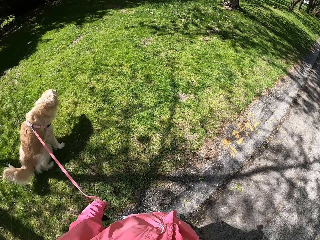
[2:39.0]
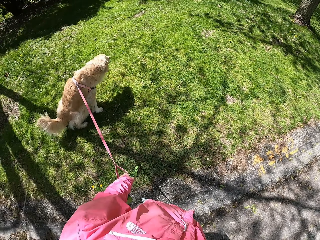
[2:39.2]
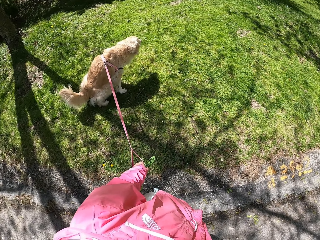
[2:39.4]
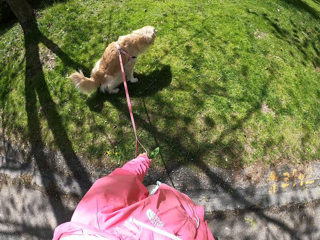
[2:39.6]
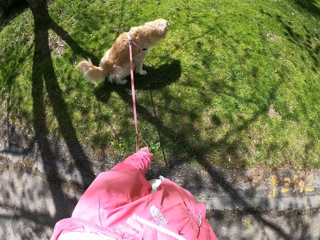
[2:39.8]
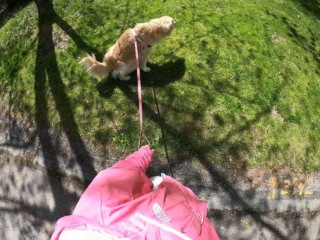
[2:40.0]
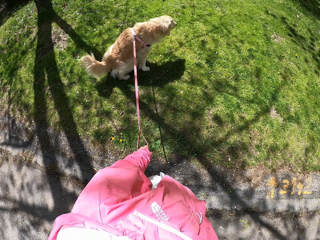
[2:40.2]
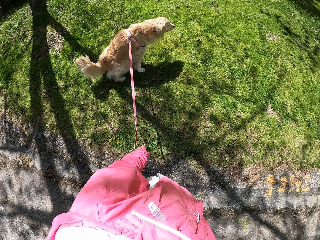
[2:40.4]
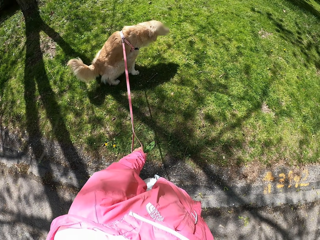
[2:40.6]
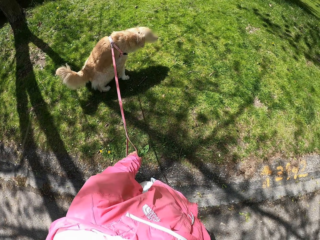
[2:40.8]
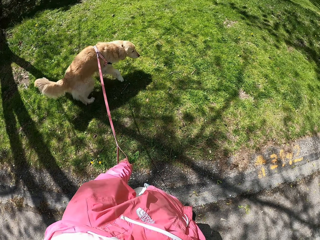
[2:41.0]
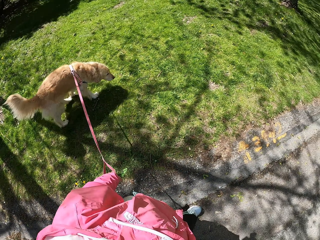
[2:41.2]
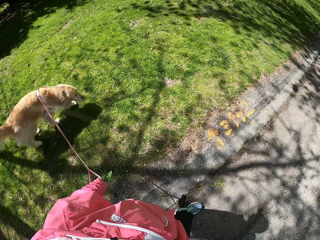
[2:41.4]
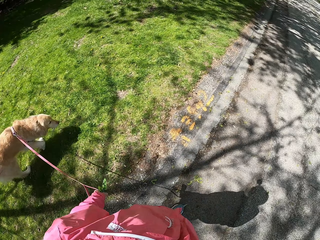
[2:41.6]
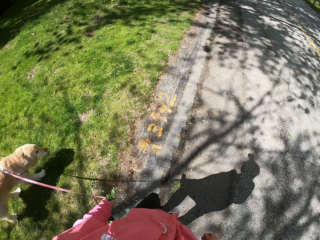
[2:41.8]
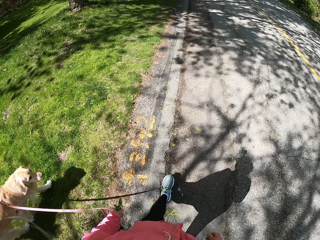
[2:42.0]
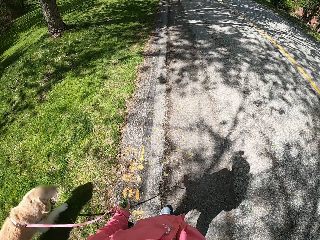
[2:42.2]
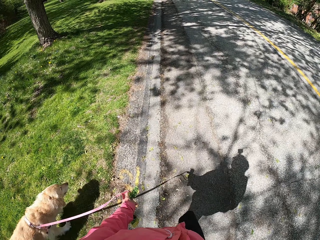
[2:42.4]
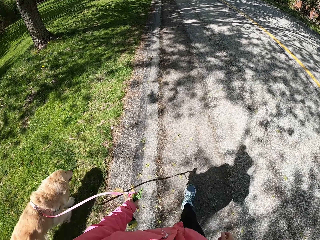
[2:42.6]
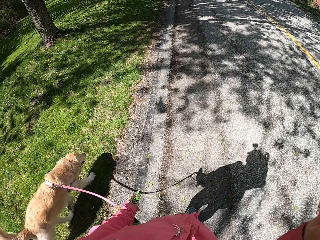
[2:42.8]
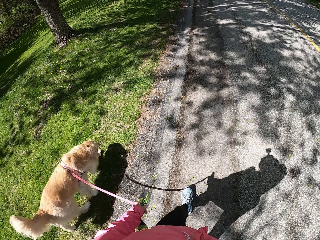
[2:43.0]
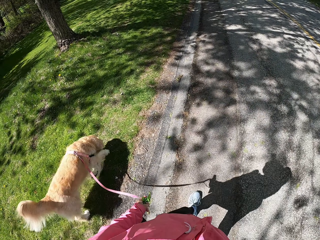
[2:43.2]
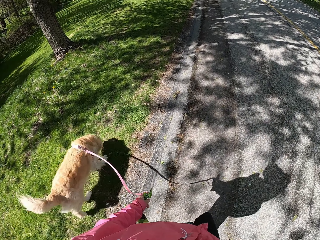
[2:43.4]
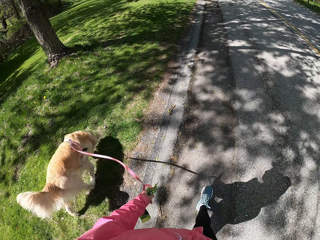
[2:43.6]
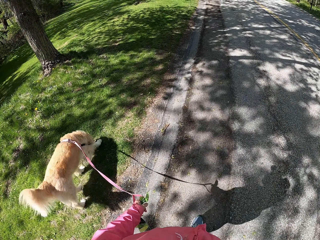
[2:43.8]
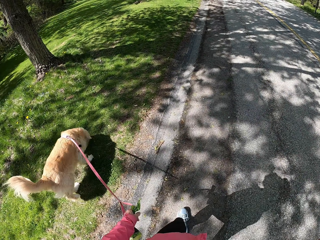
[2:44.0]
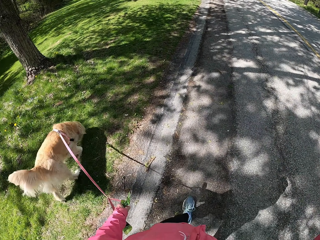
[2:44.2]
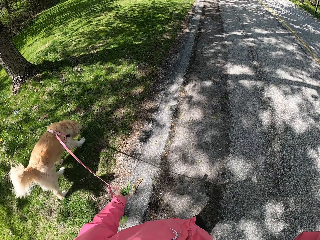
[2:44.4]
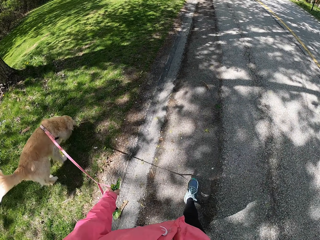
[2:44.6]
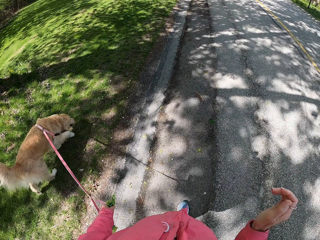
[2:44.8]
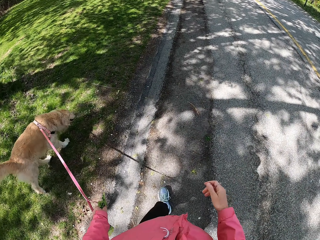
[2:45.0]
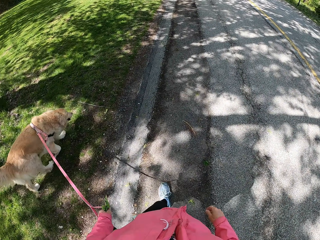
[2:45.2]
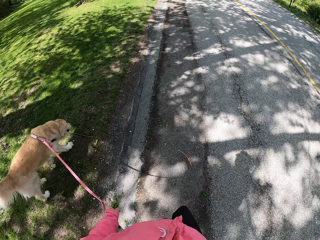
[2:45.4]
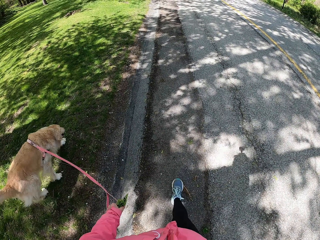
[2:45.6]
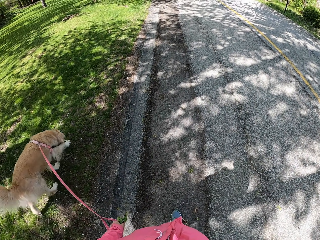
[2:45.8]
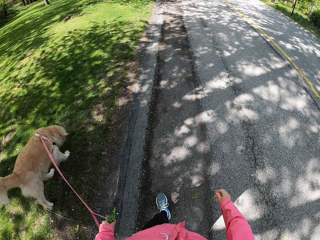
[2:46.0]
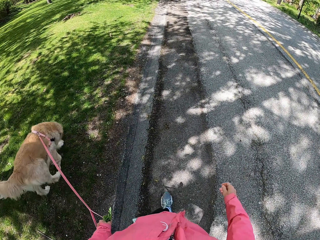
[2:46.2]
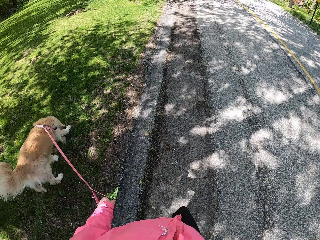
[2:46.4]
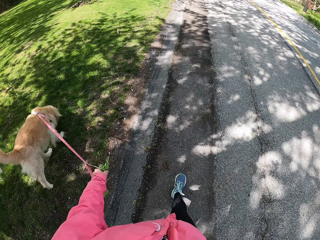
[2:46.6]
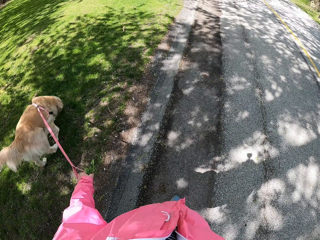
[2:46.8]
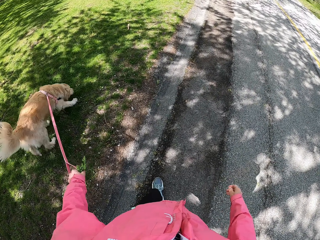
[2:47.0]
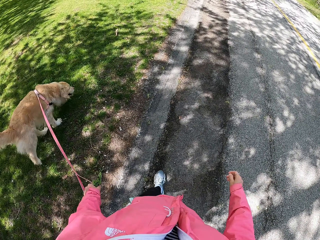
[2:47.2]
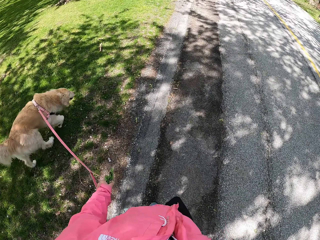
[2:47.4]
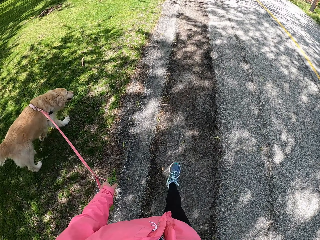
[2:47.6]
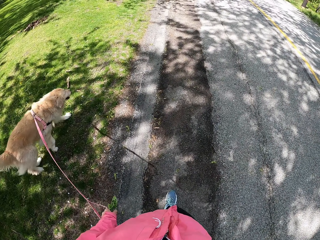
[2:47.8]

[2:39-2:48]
The camera wearer pulls the dog along the road. They walk with the dog on the road.

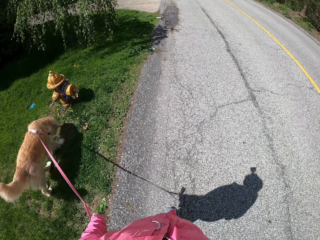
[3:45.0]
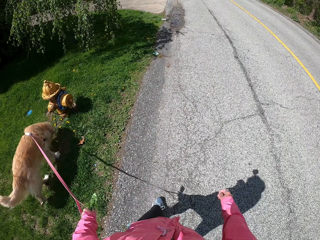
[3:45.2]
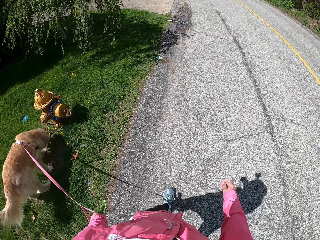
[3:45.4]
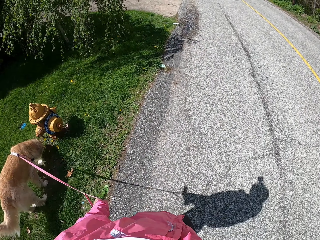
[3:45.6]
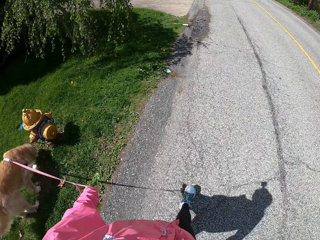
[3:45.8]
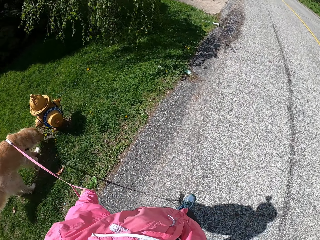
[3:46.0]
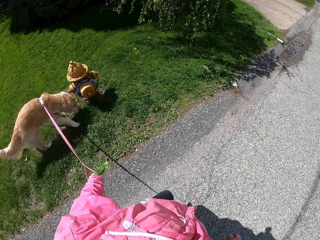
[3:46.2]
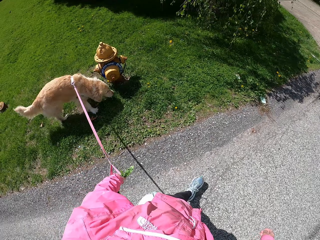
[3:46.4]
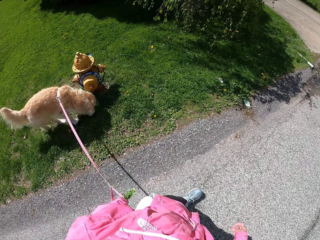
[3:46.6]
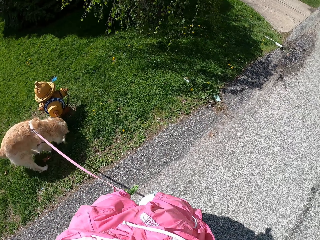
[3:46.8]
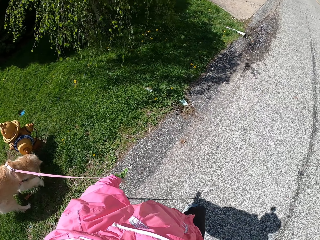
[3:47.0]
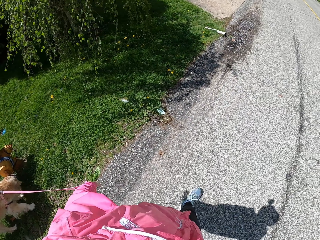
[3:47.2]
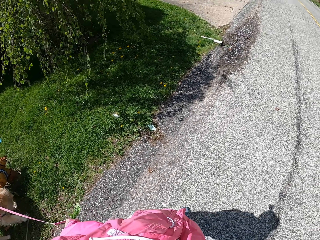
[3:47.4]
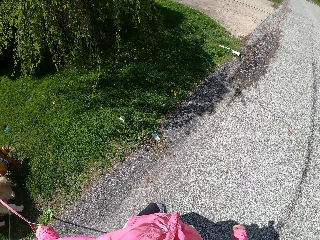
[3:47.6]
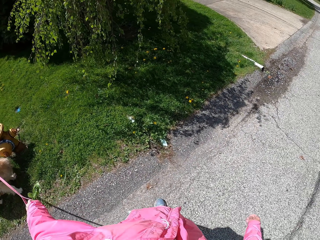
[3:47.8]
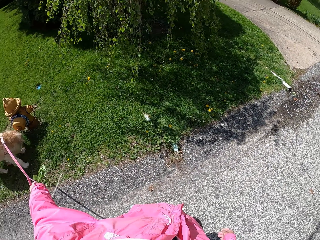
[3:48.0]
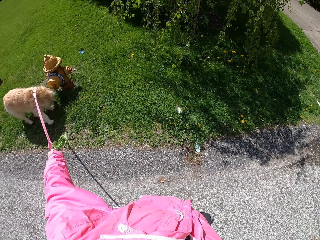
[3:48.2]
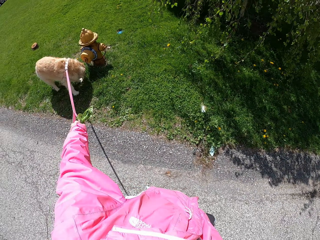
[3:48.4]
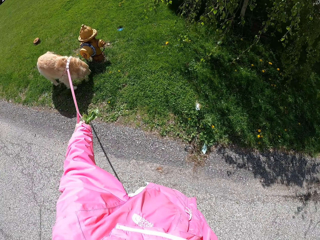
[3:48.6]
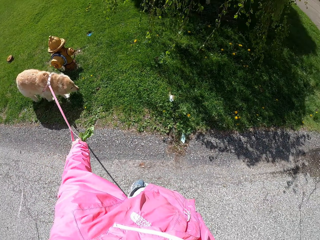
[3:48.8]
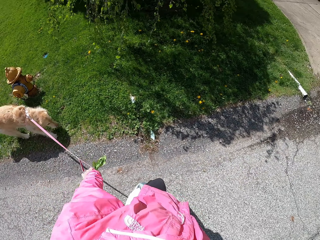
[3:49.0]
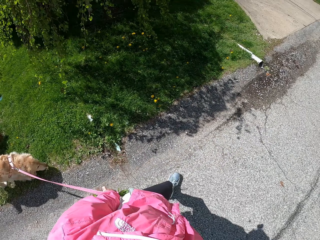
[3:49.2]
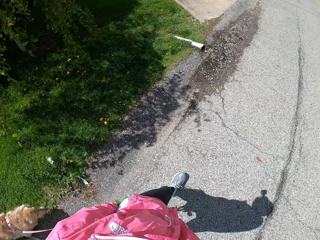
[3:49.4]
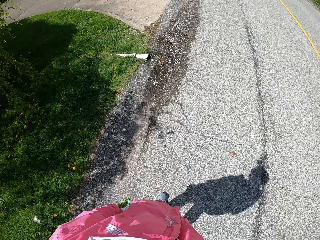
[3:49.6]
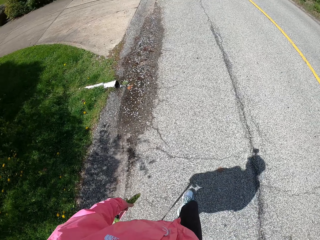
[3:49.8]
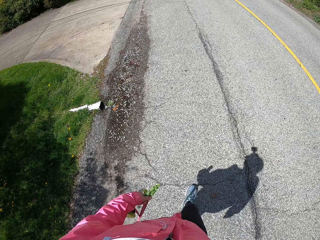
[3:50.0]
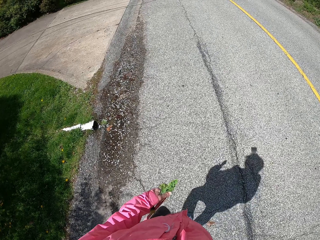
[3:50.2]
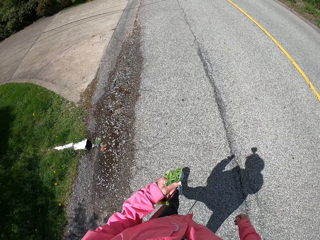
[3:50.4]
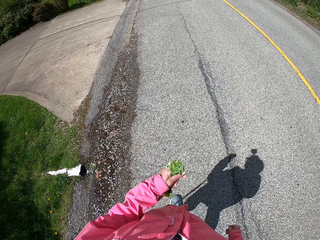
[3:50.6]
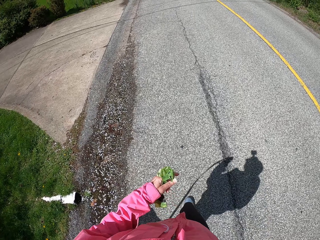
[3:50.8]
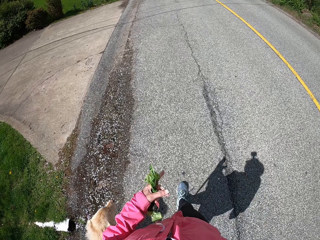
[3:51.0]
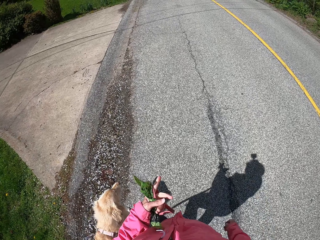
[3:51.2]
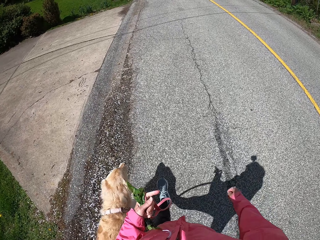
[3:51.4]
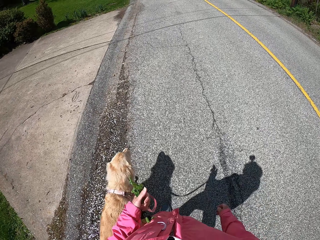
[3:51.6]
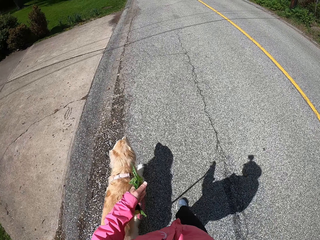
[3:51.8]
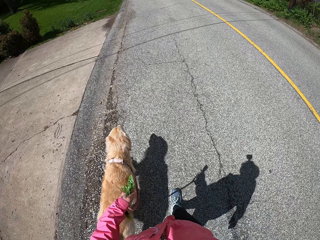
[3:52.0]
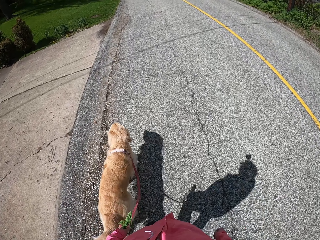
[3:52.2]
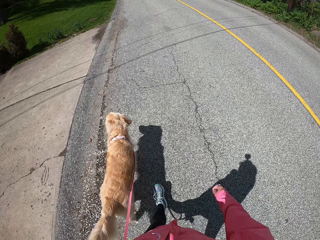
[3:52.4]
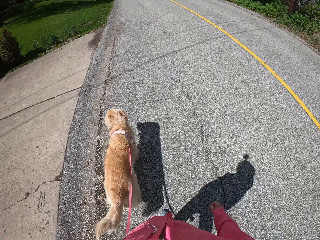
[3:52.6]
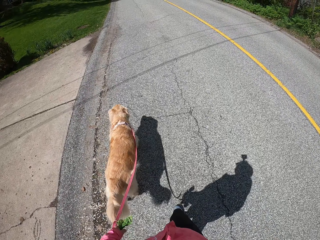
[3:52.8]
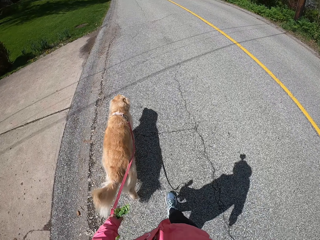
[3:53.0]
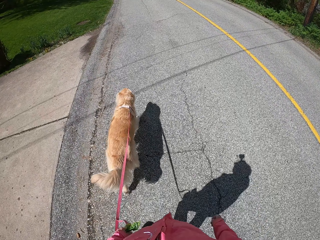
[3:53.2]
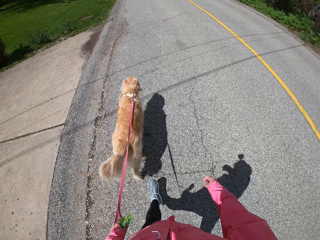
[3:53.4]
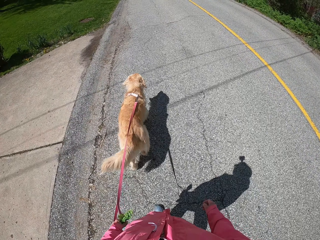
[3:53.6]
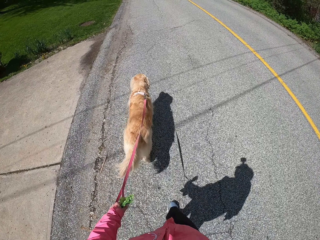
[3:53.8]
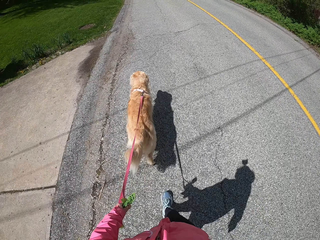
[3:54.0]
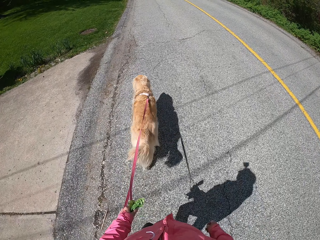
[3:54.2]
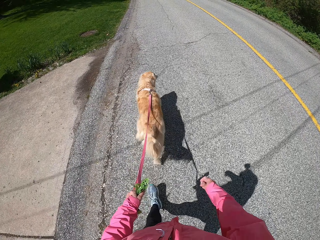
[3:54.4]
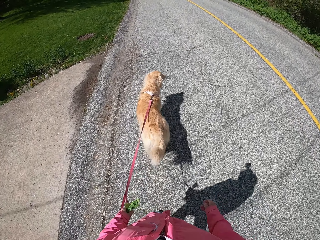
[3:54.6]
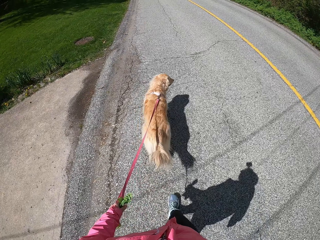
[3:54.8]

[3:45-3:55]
The camera wearer stops with a dog. They walk on the road with the dog.

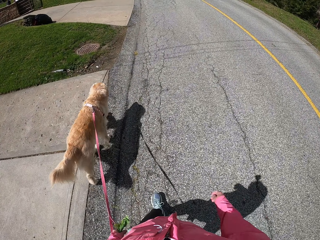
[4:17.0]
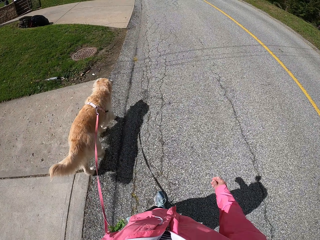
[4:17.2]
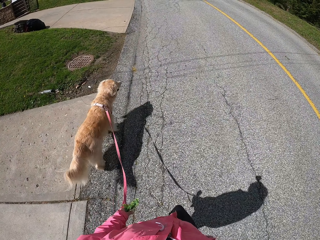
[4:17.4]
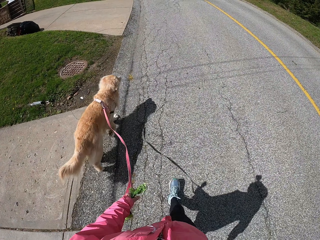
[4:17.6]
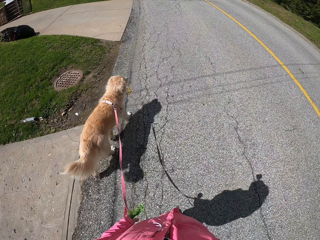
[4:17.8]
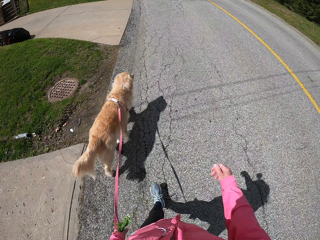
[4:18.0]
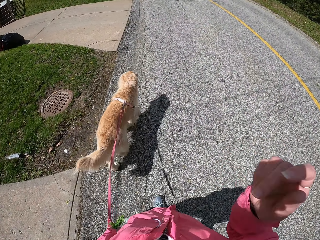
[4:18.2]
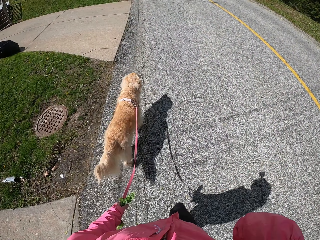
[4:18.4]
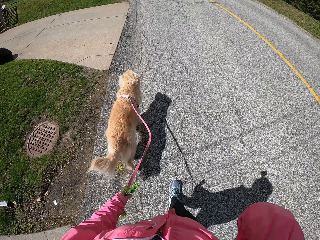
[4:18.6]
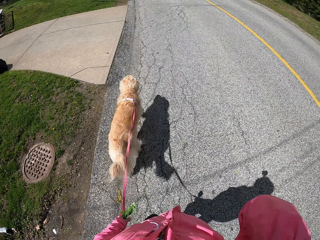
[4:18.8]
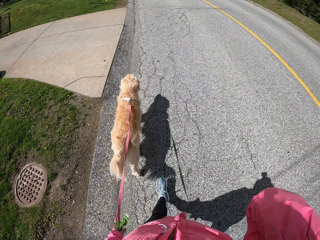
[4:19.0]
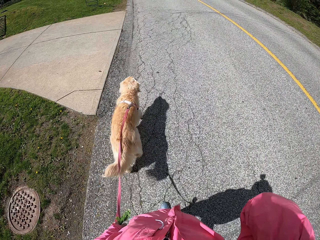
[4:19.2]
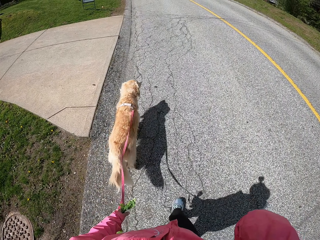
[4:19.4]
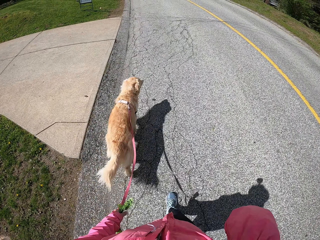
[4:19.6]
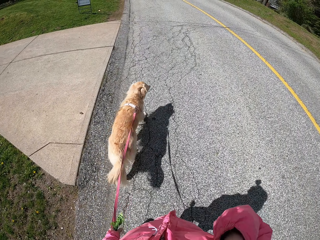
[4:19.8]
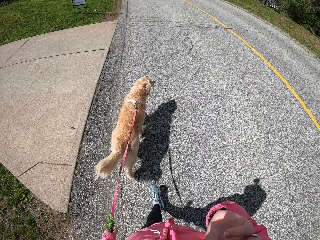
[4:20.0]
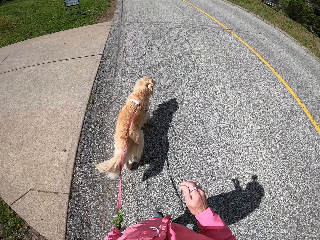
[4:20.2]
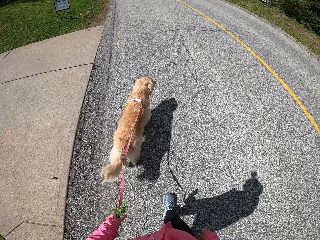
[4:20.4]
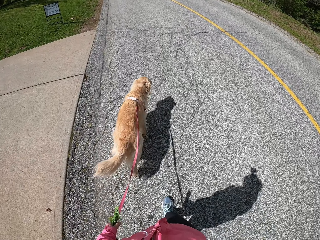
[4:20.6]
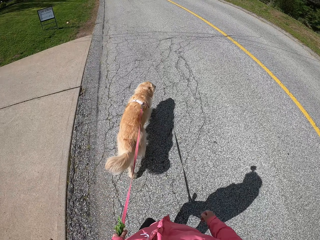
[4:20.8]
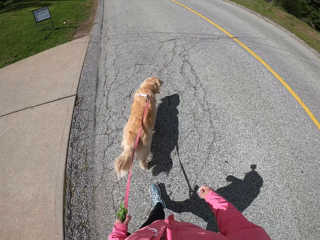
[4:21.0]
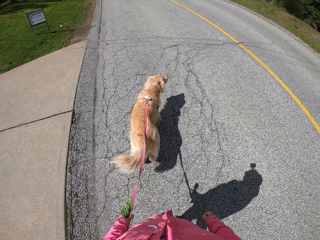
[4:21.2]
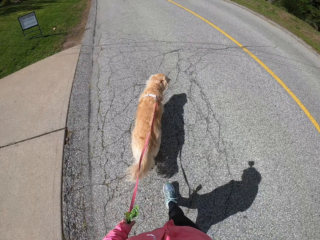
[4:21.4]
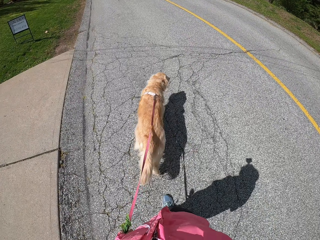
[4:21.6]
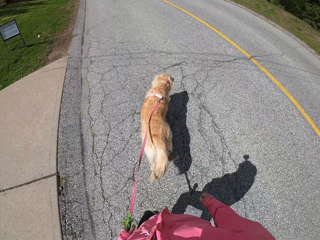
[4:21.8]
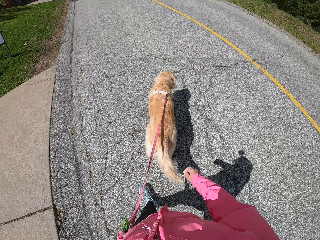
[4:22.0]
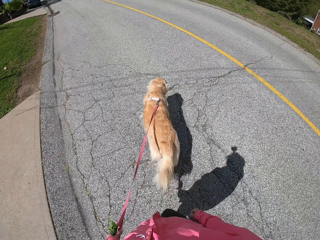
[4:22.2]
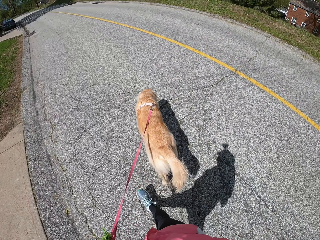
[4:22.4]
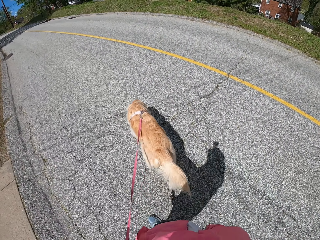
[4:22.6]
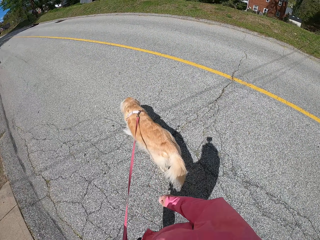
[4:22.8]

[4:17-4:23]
The camera wearer scratches the face.
